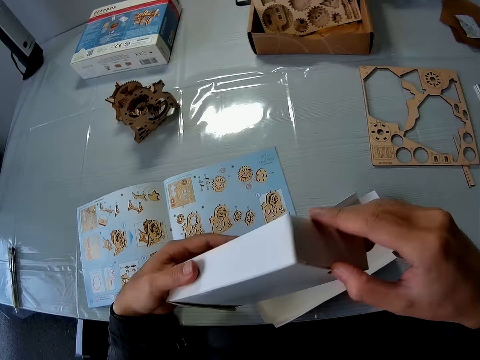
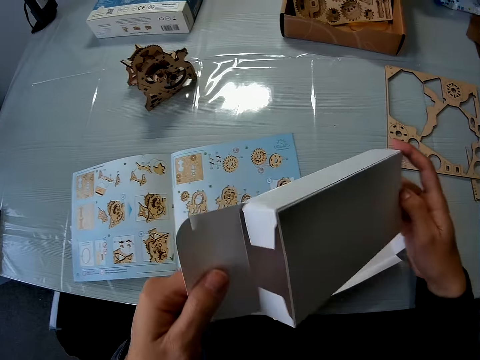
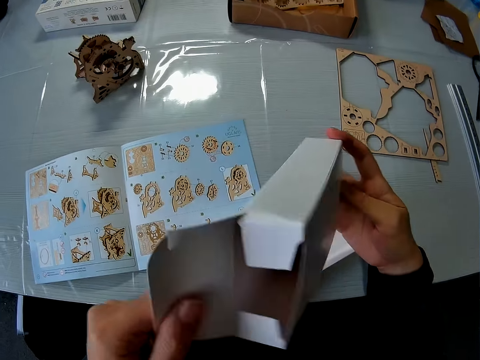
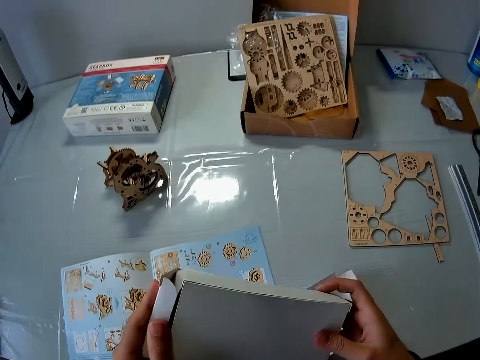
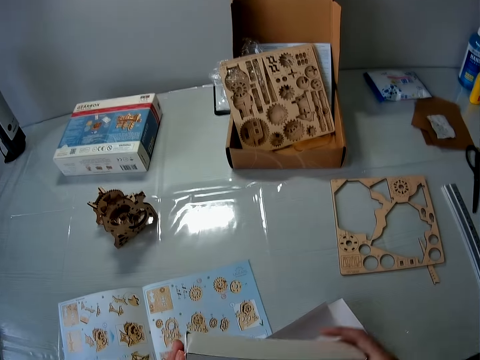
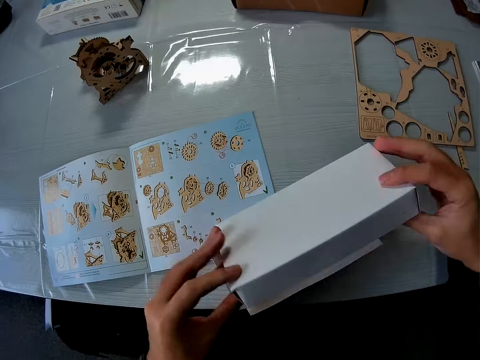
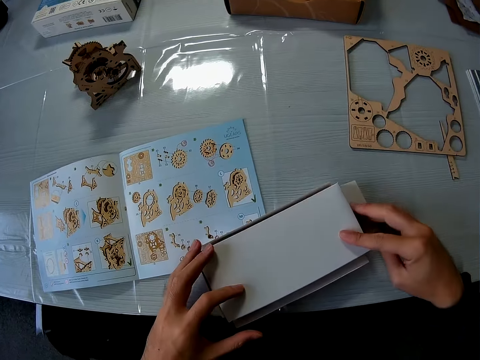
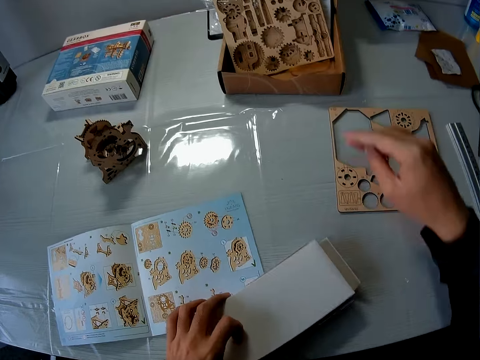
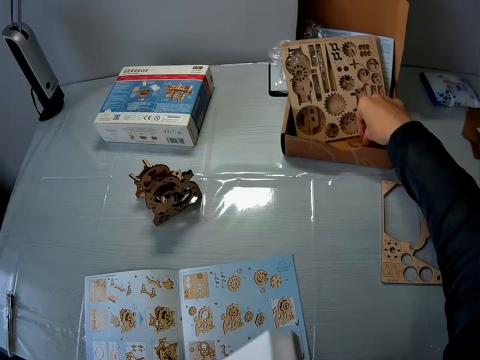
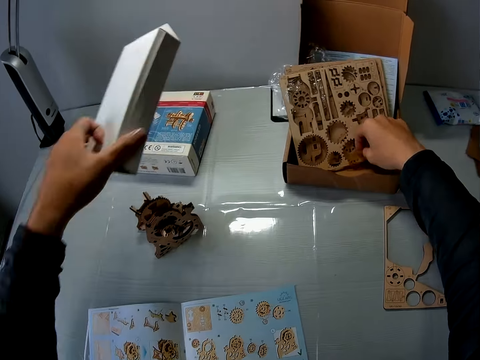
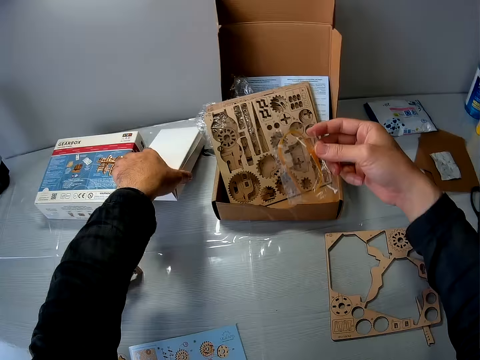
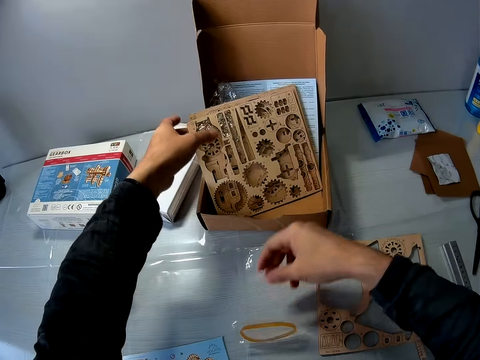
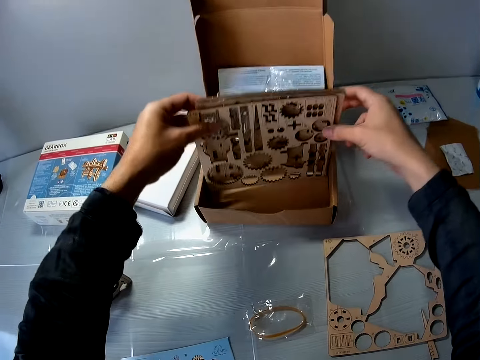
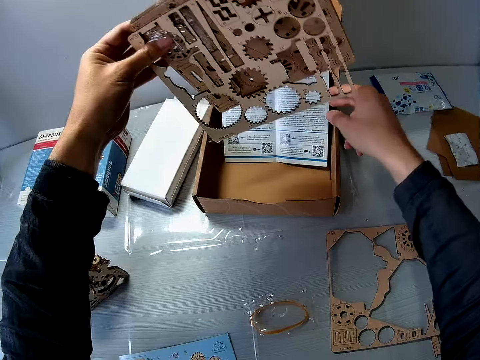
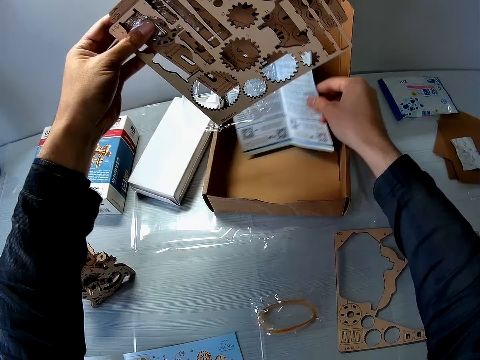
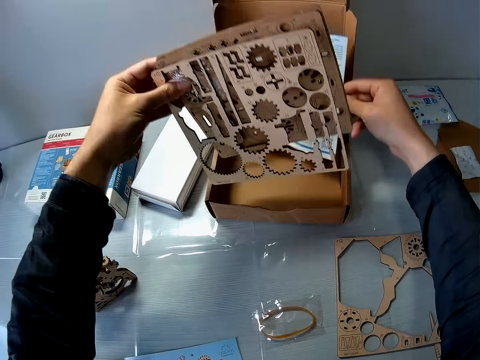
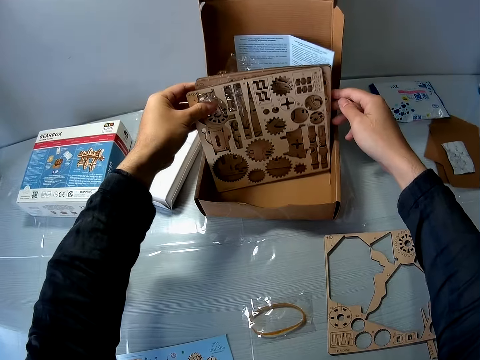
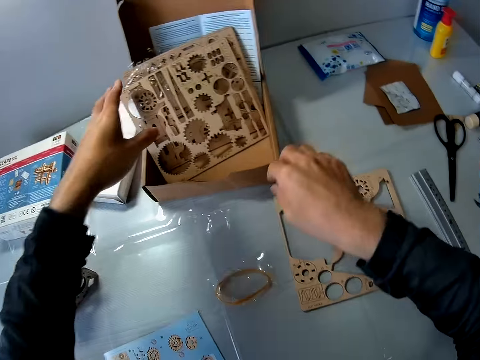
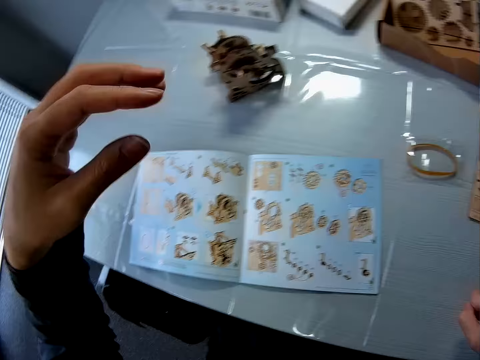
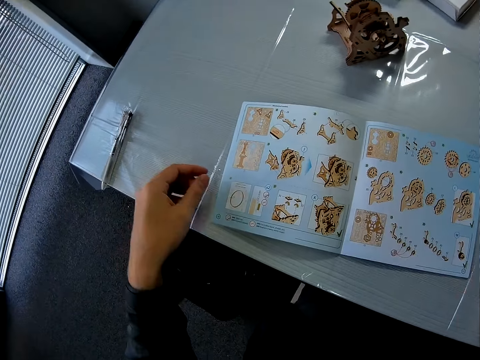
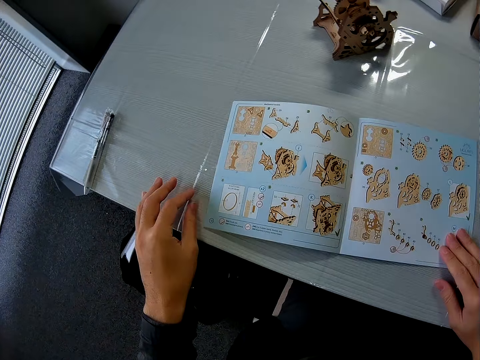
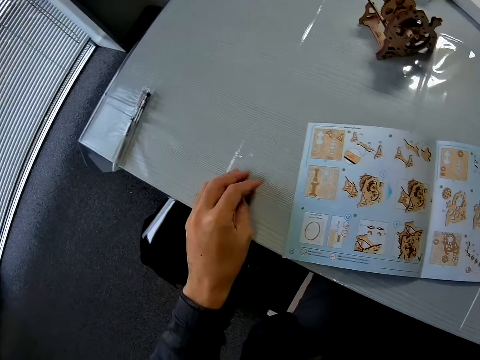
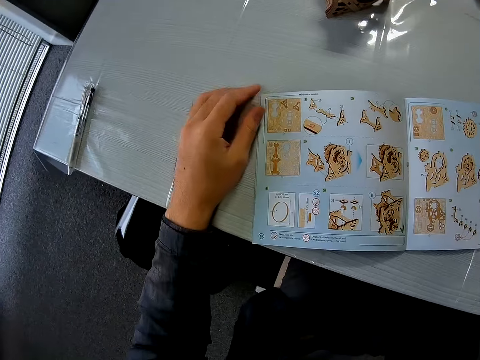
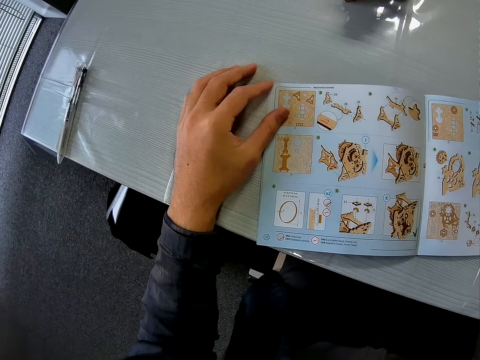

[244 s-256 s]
The camera wearer opens the inner white carton briefly. They close the box. They place the inner white carton on its outer layer on the table. They join the box. They pick up a nylon with a yellow rubber or rubber band in it. They put the box on the desk, drop the rubber band, and hold the wooden crafts. They raise the puzzle sheets from its carton. They hold an instruction sheet. They set the puzzle sheets with another manual. They put the instruction sheet in the box. They move the instruction manual on the table. They lean a hand on the desk.

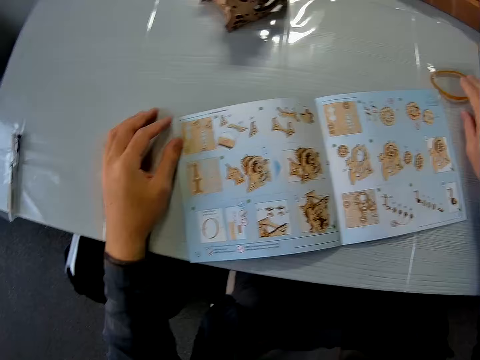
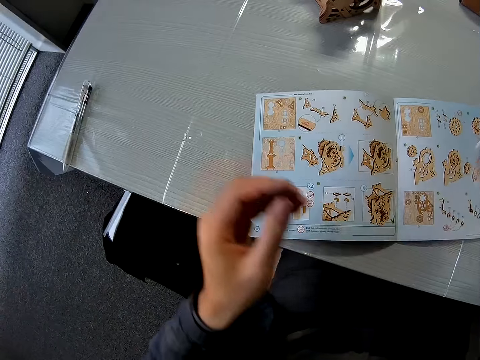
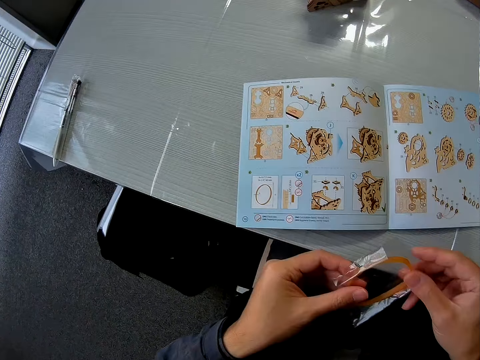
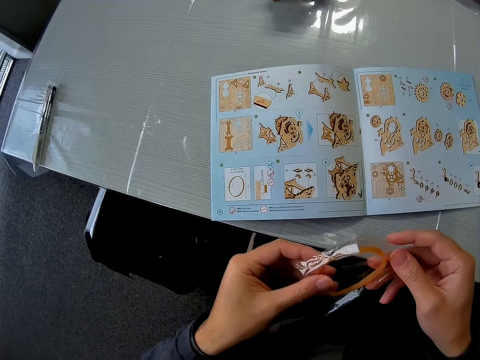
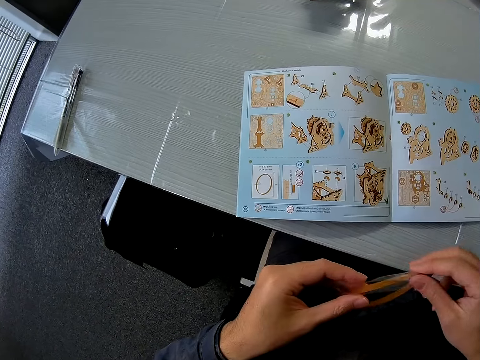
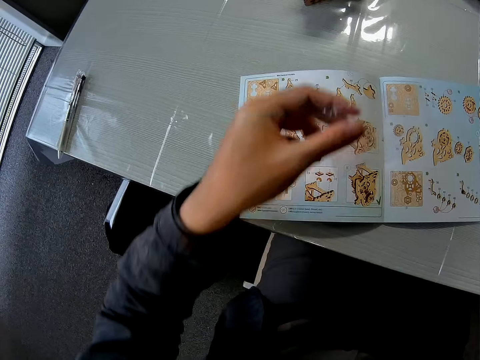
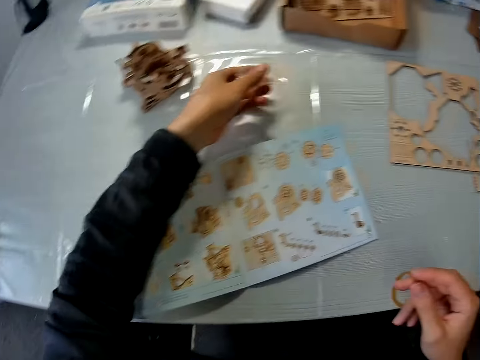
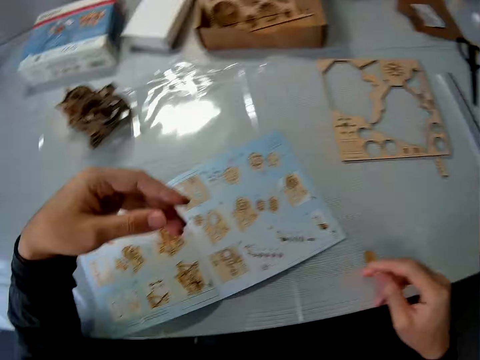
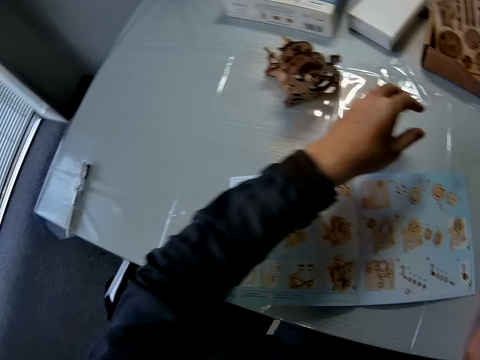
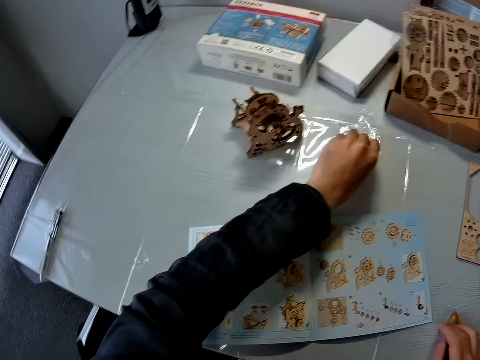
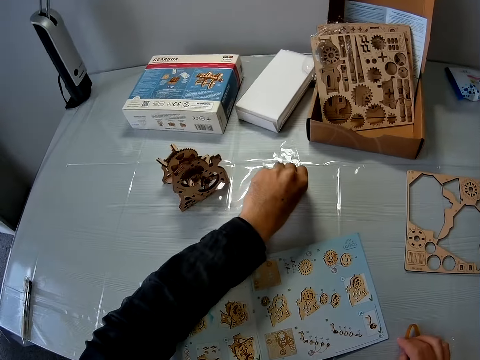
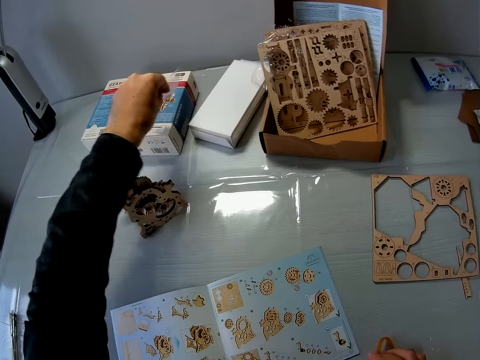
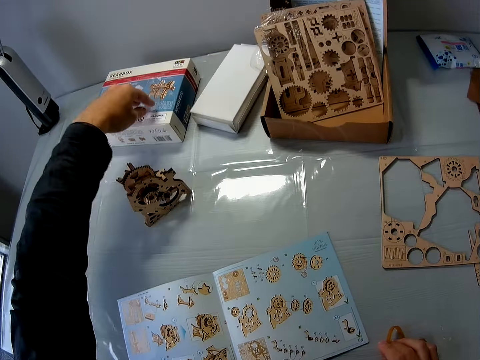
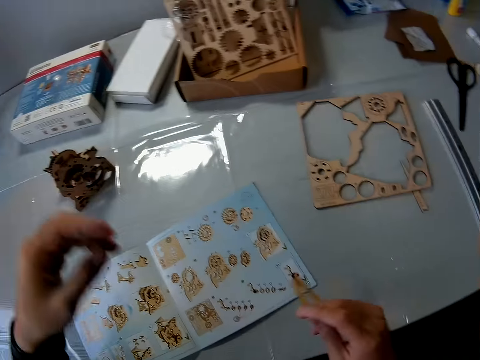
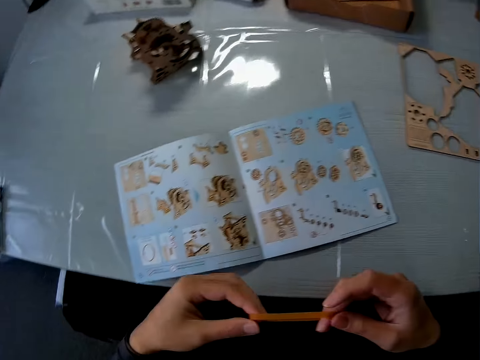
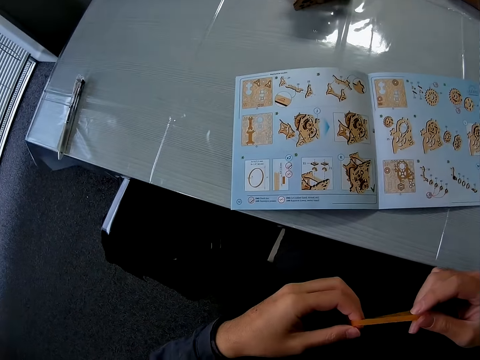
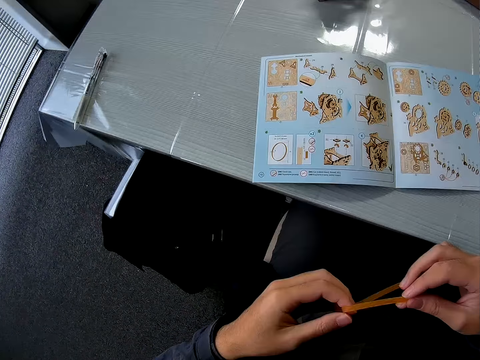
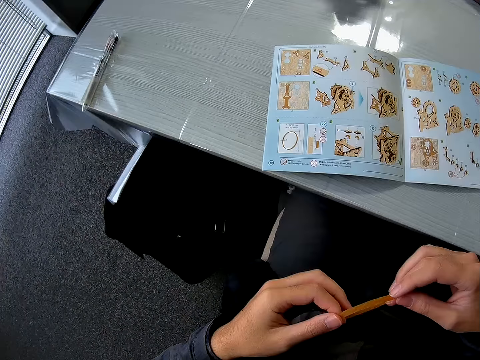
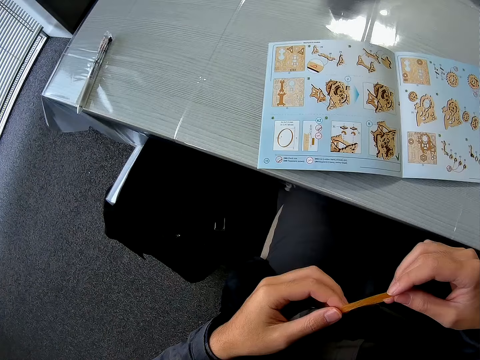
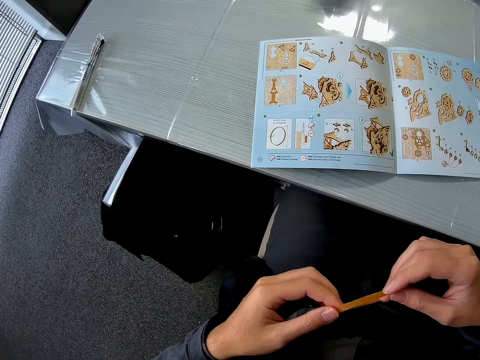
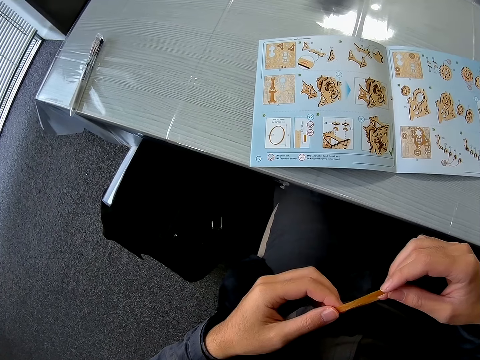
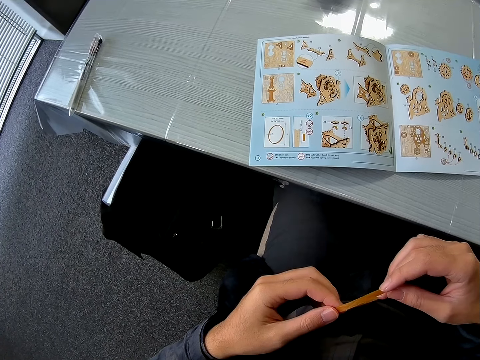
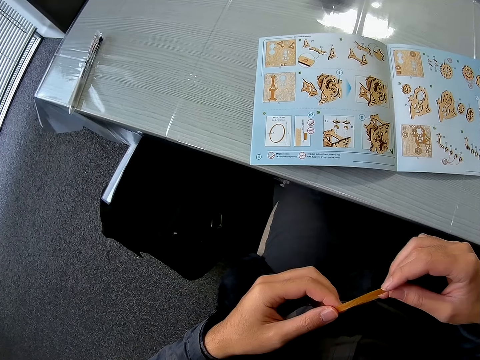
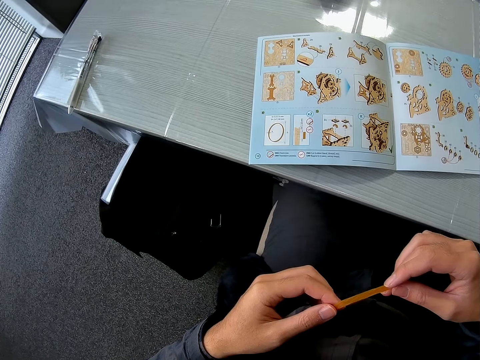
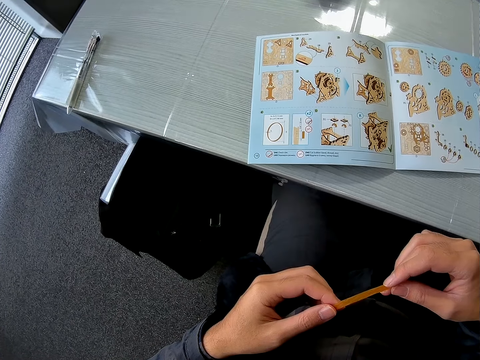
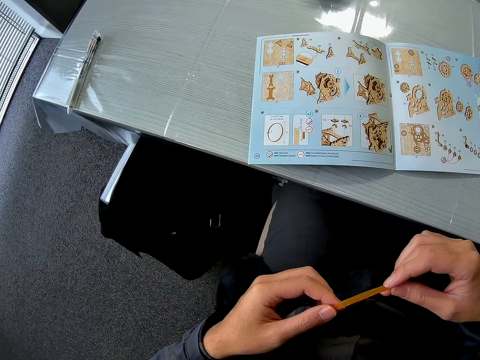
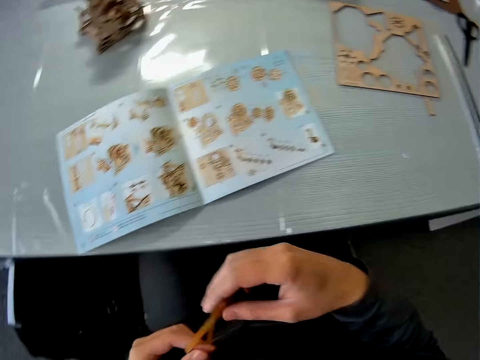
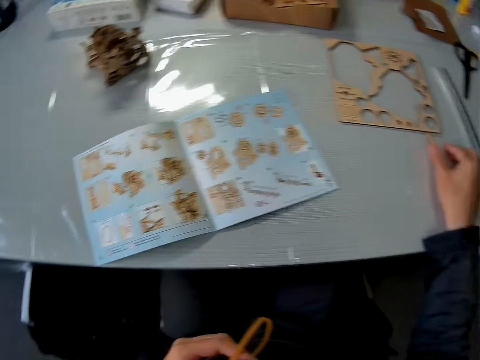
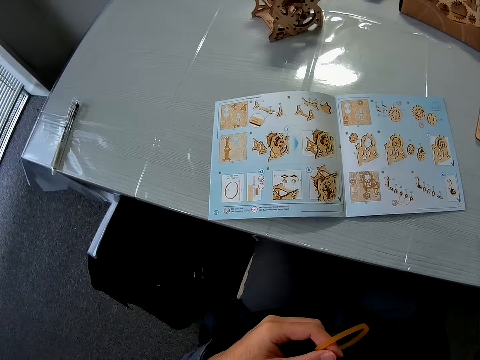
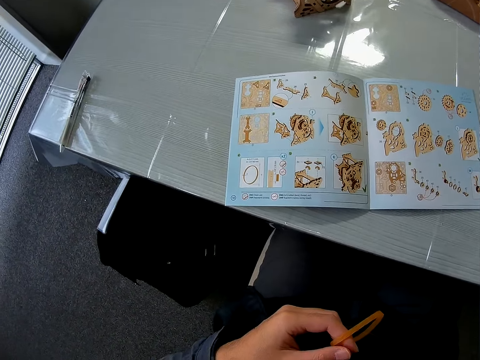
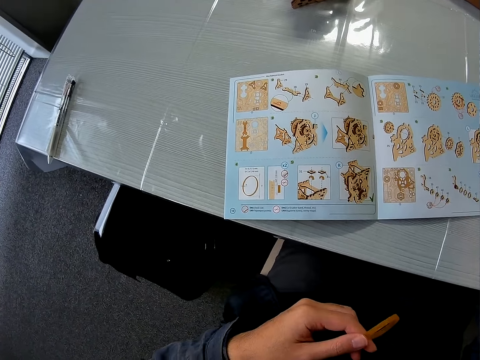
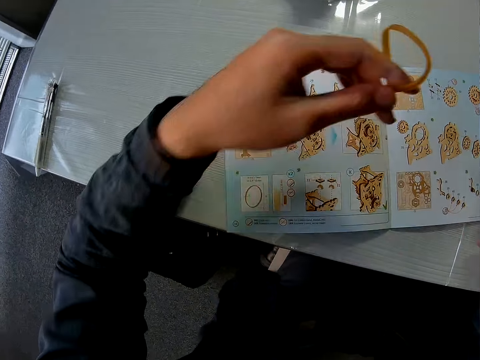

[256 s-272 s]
The camera wearer picks up the nylon or polythene bag with the yellow rubber. He holds the rubber band. He removes the rubber from its nylon. He drops the nylon on the table. He picks up the polythene bag. He moves the nylon on the carton of a gear box. He places his right hand on the table. He puts the polythene bag on a box. He holds the yellow rubber with both hands. He picks up a puzzle piece from the table.
